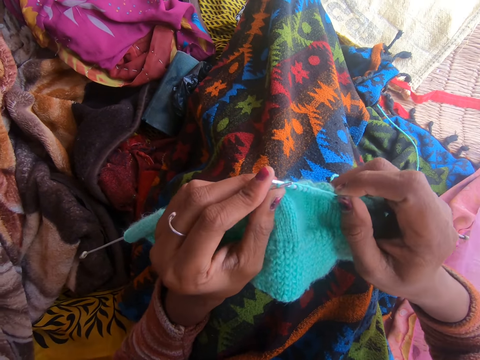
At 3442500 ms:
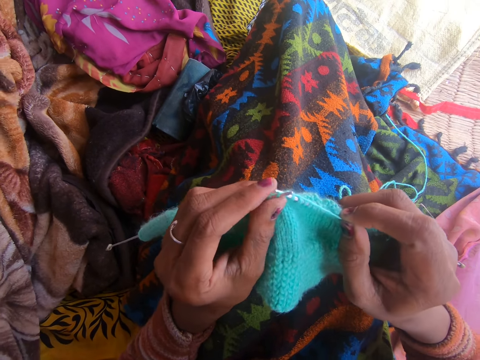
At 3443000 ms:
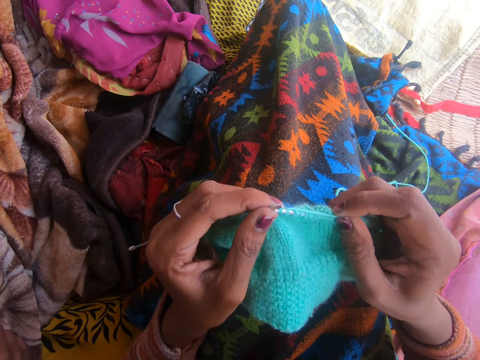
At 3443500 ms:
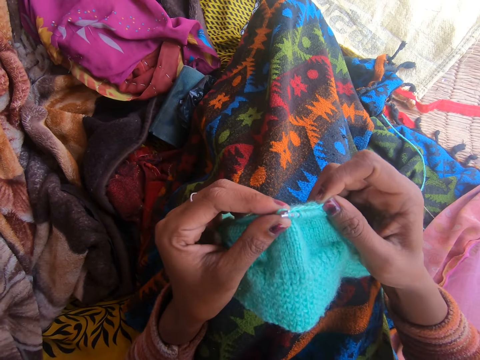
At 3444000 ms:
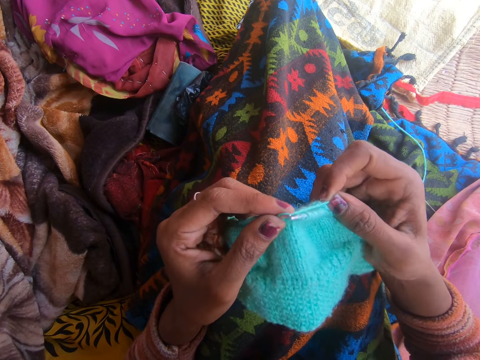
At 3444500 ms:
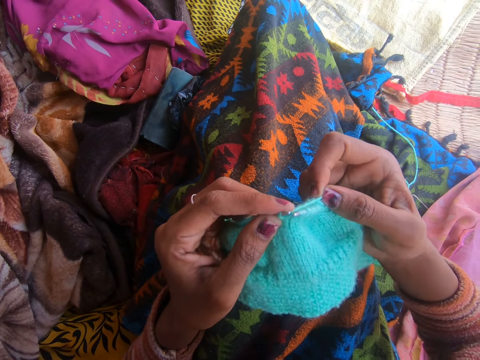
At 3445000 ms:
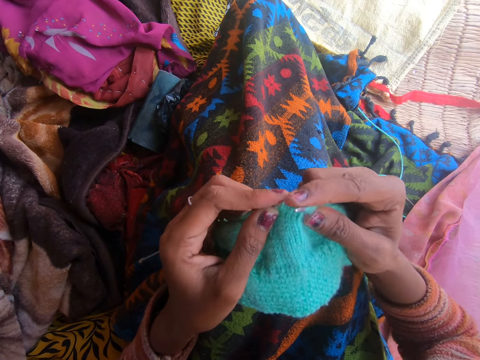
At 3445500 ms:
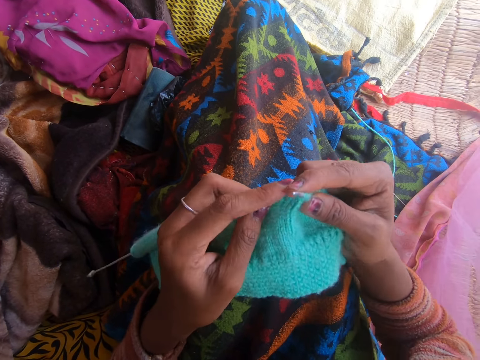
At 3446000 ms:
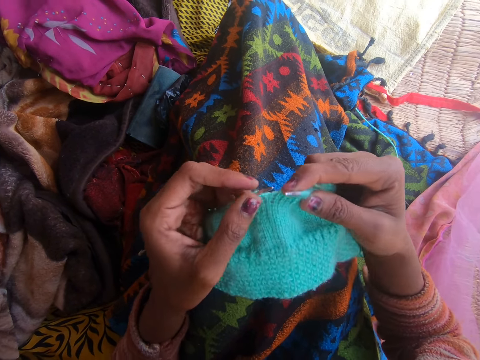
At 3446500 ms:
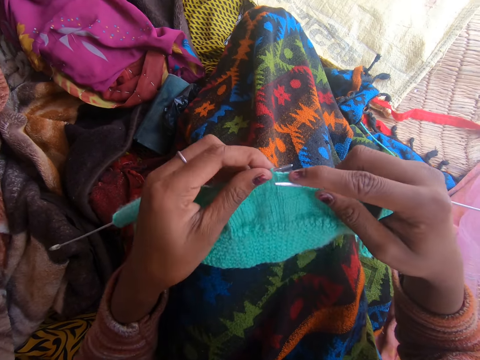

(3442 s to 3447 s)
A person moves his hand. The camera wearer talks to the person.

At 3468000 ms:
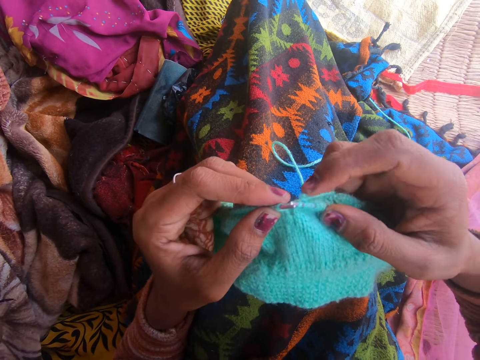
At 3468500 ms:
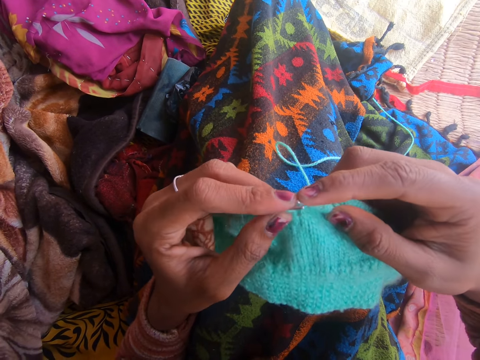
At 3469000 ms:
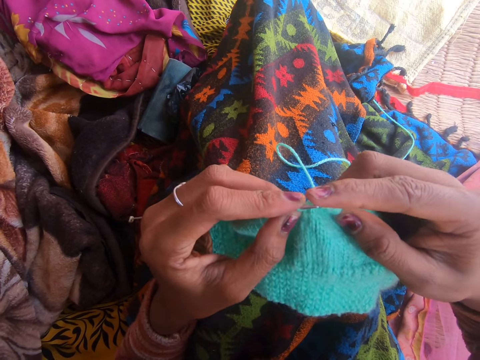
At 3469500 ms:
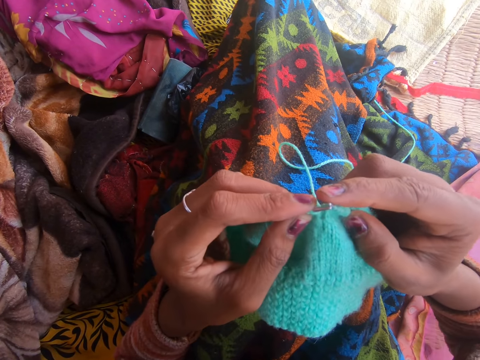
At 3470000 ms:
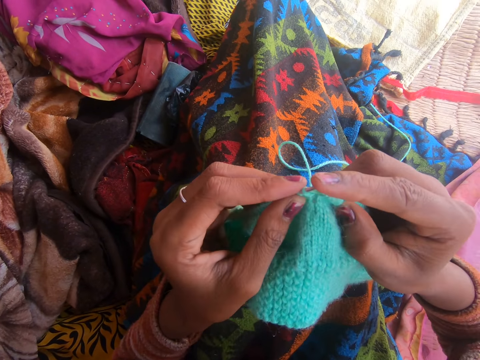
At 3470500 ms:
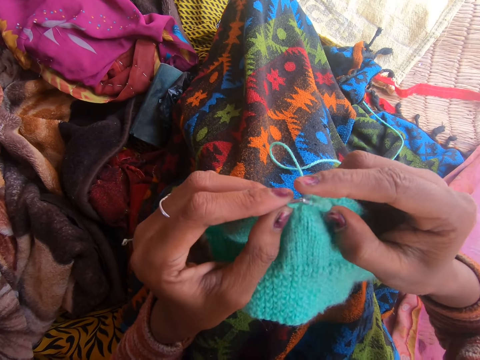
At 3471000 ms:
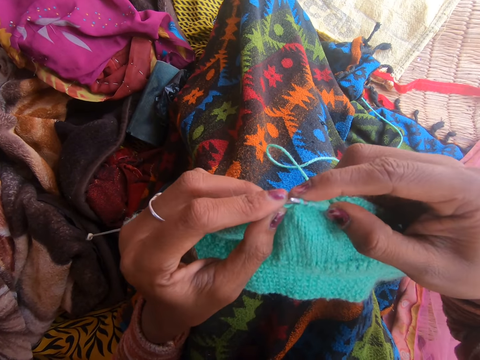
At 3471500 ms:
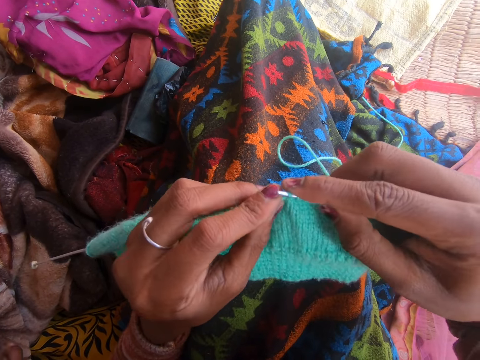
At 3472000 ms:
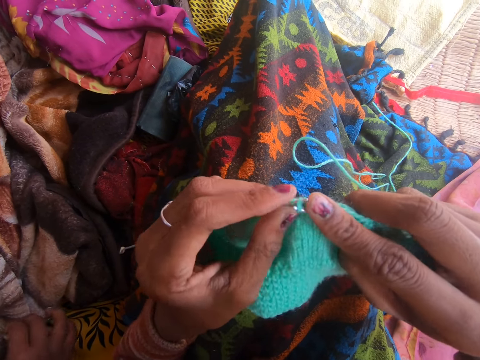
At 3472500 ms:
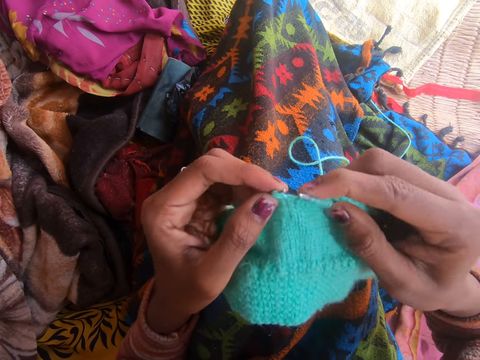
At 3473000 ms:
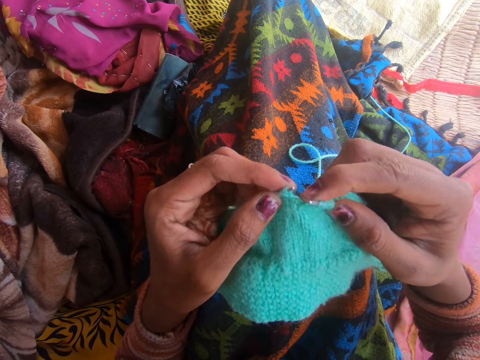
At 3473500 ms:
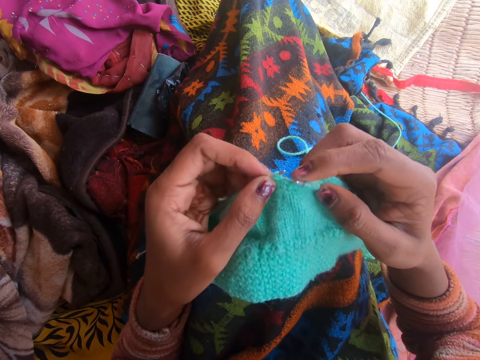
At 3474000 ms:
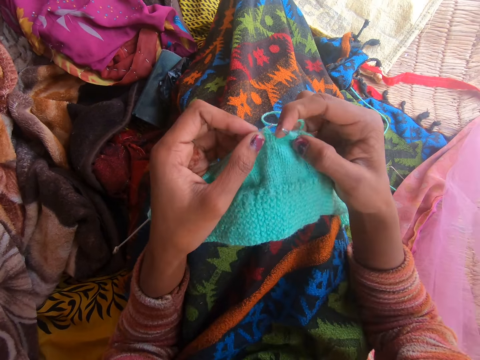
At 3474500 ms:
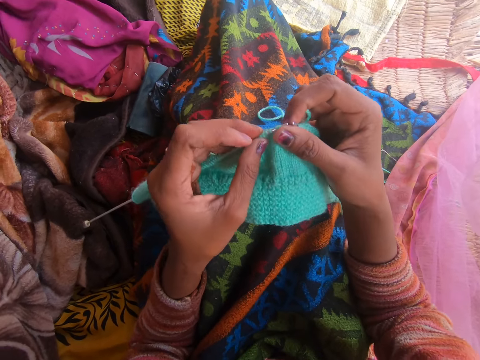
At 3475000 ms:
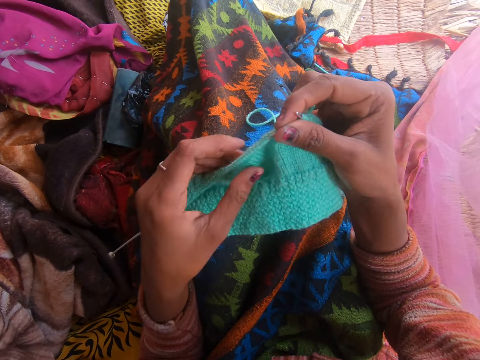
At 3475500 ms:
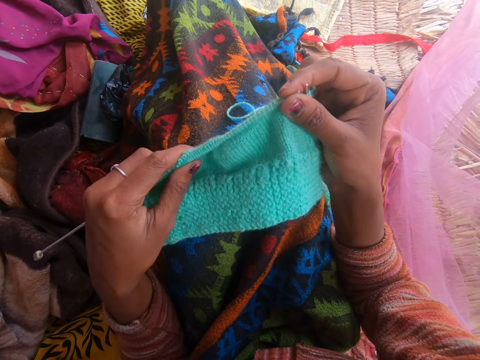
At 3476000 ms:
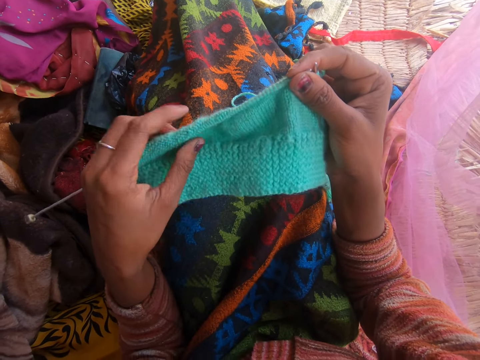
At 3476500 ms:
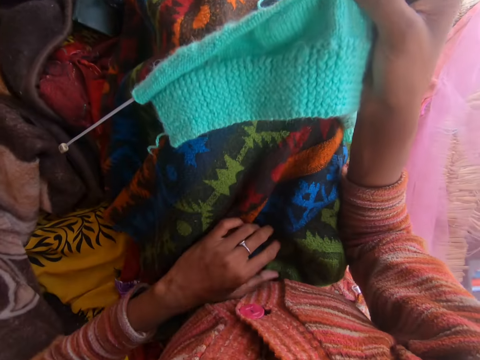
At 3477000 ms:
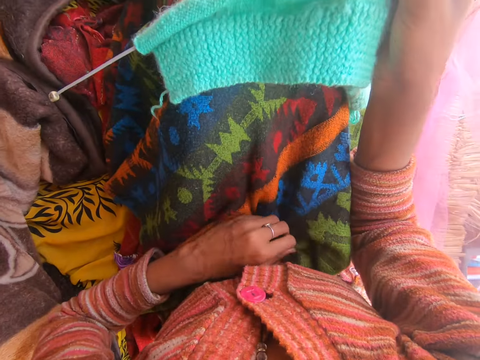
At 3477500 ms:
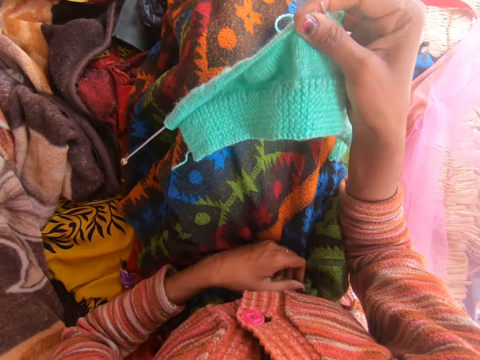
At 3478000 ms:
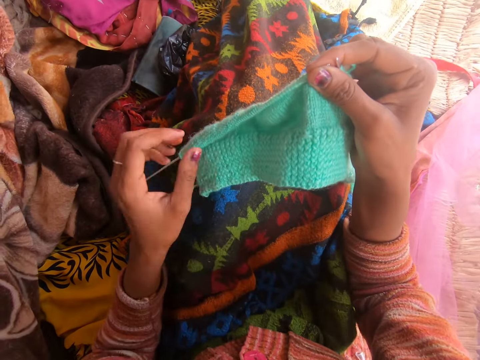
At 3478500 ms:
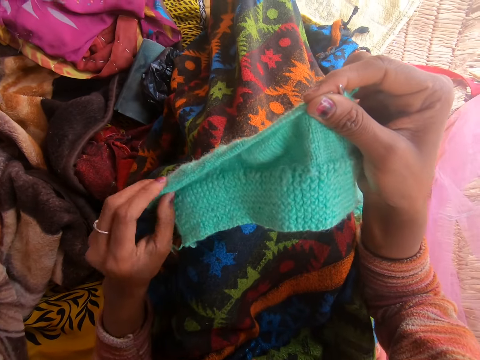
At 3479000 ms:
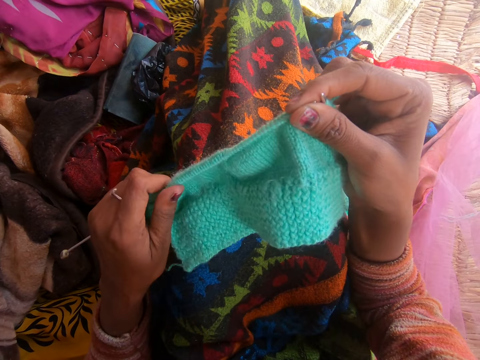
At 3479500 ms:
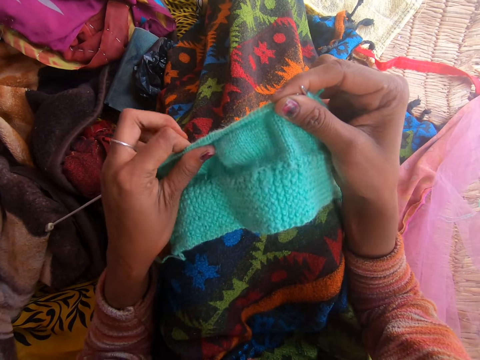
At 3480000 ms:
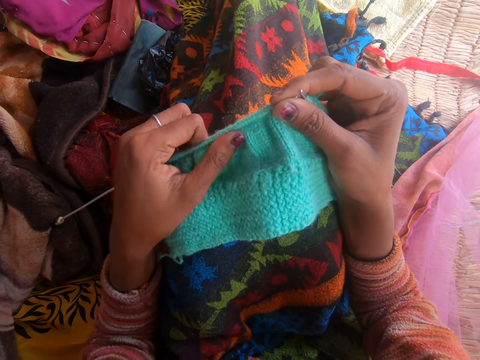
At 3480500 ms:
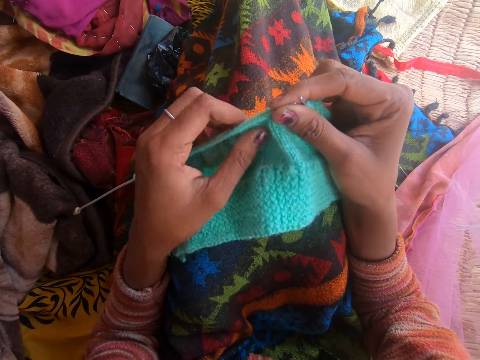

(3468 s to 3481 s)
The camera wearer talks to a person. The person moves his right hand. The person talks to the camera wearer. The camera wearer adjusts the fabric on the left knitting pin. She pulls her cloth. She adjusts a wrapper on her legs with her left hand. She adjusts the fabric on the left knitting pin.

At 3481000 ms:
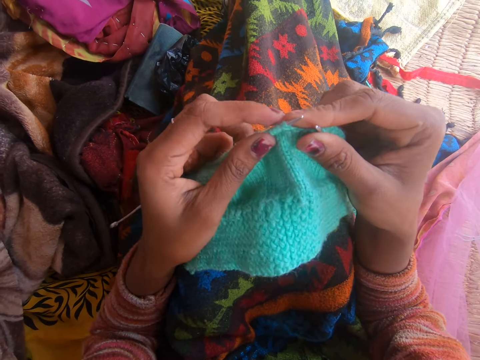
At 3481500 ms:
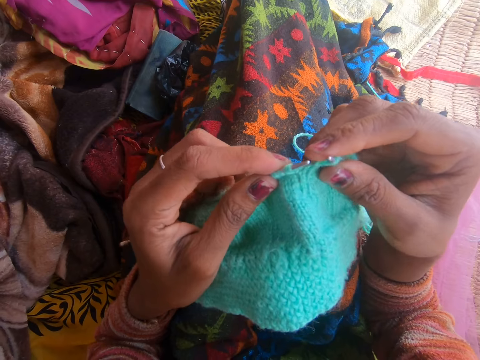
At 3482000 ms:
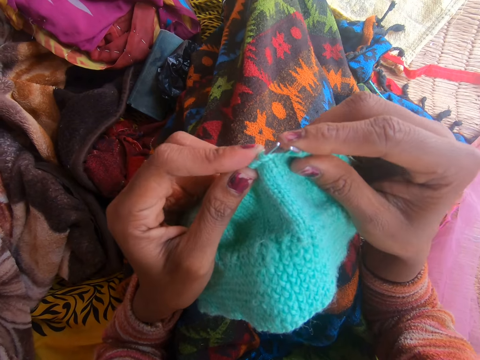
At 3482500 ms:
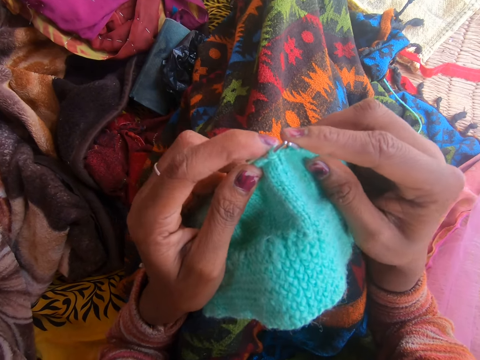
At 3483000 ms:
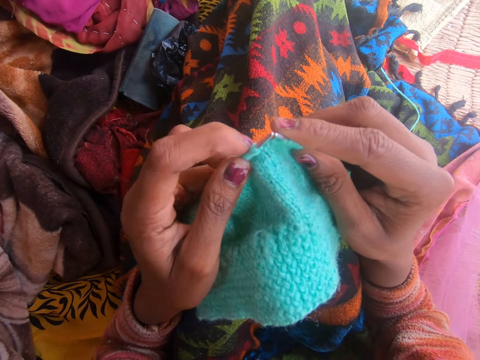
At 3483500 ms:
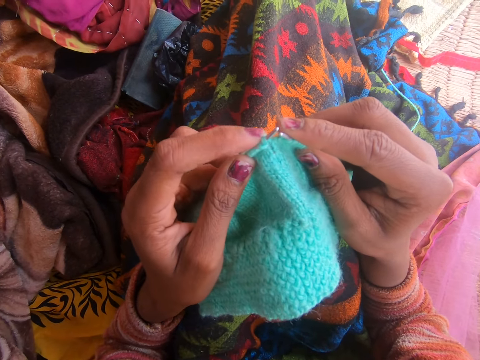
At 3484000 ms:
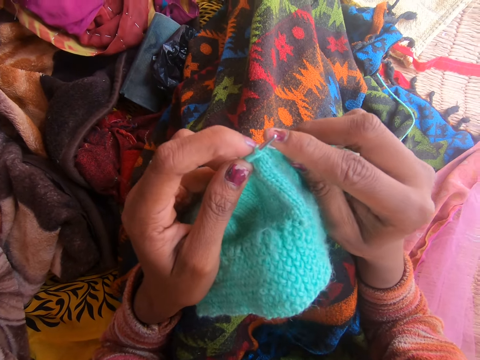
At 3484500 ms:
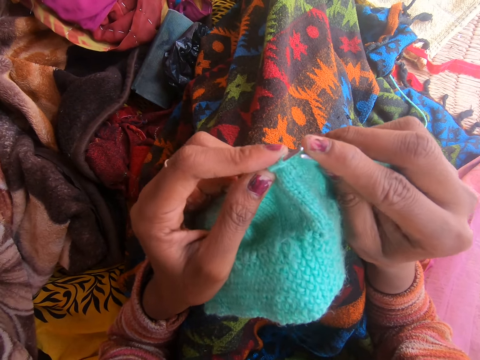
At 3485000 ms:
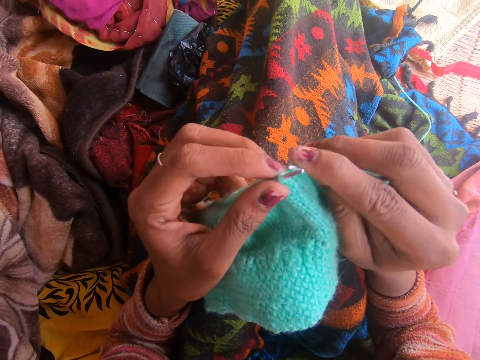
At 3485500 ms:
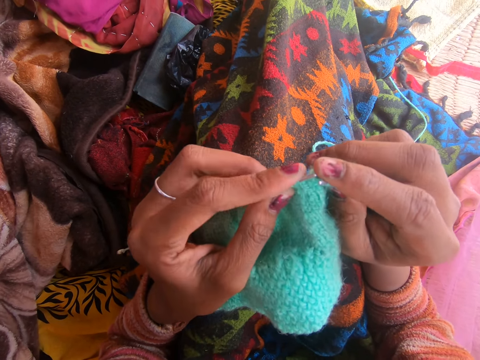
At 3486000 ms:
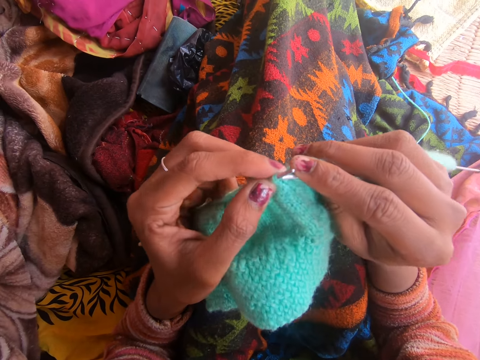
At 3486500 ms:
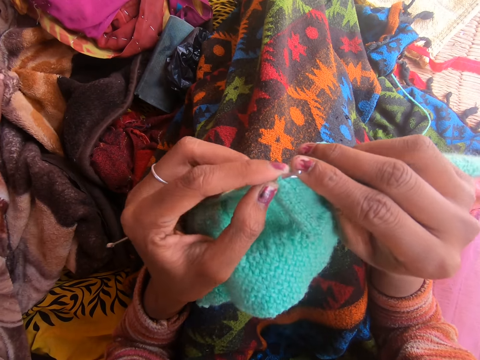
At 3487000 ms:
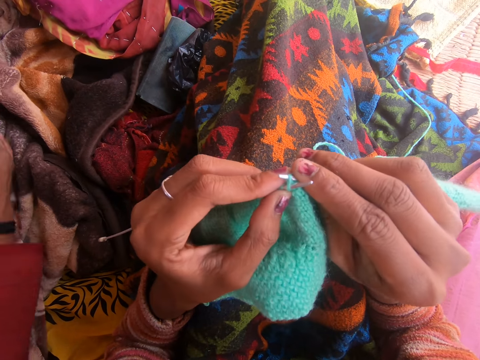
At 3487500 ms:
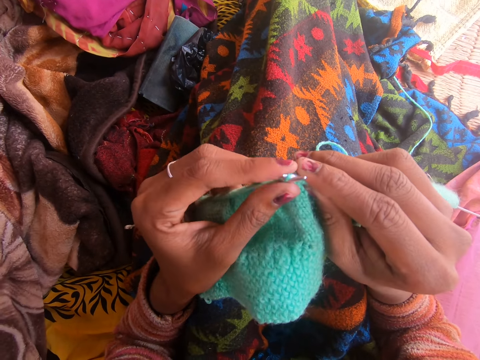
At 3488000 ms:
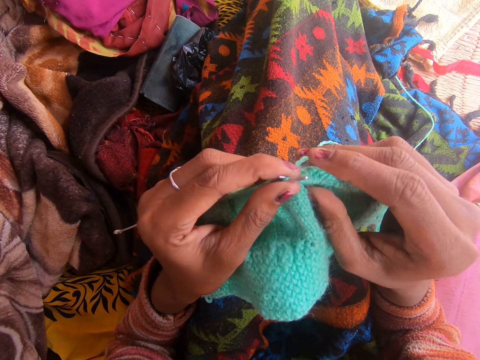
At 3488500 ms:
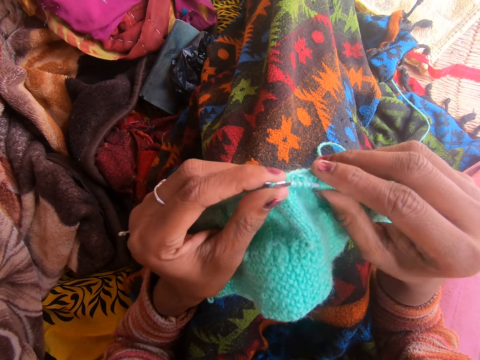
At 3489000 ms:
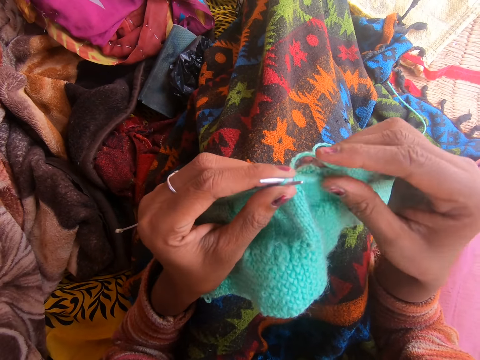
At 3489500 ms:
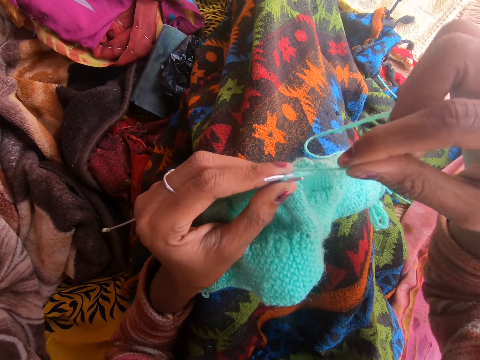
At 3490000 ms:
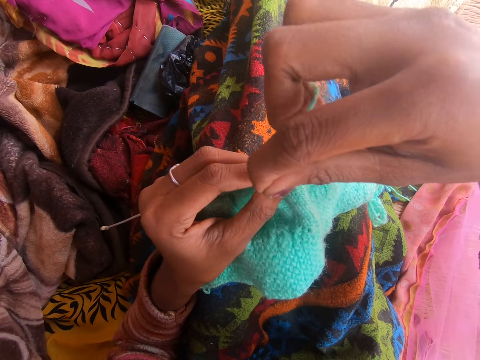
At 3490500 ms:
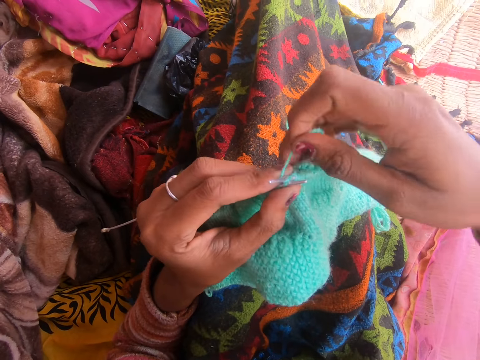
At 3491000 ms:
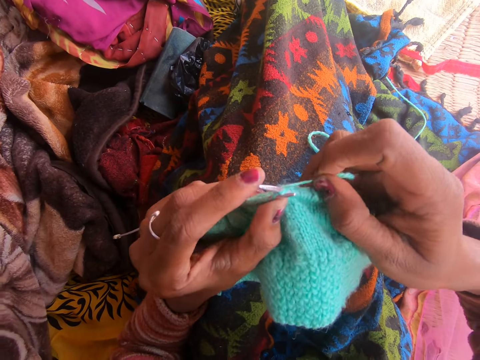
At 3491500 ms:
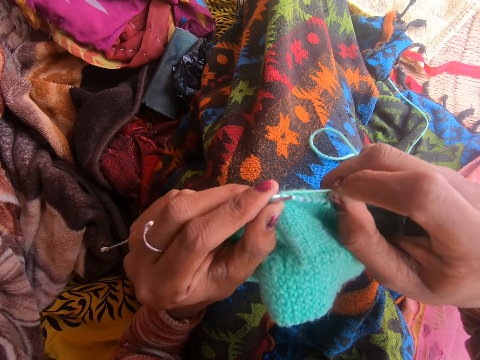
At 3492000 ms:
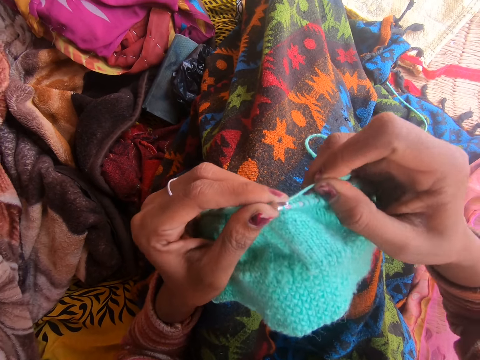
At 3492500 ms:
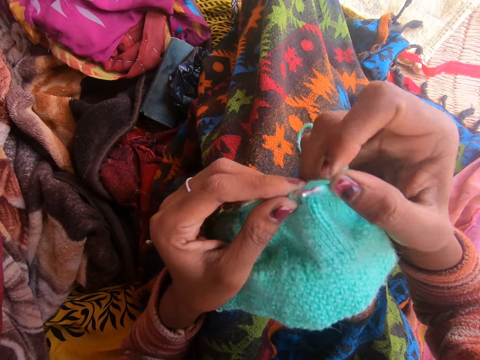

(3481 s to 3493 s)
The camera wearer knits the fabric with the knitting needle. They laugh. A person talks to the camera wearer. The person moves his hand.
